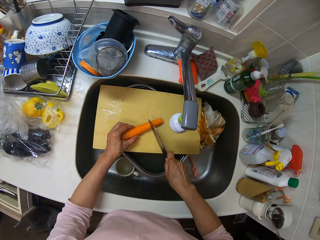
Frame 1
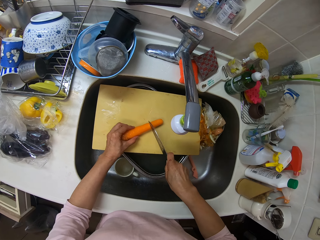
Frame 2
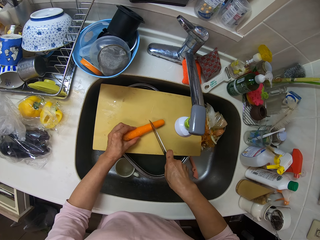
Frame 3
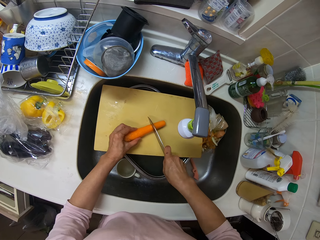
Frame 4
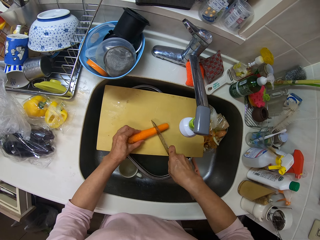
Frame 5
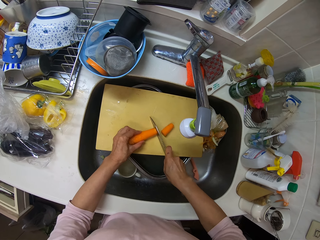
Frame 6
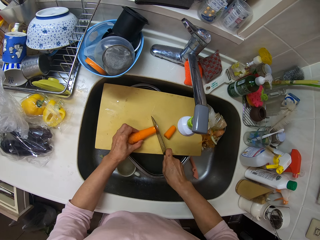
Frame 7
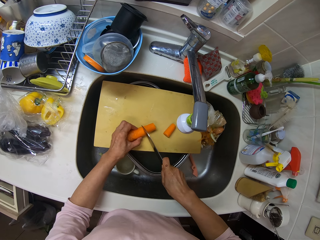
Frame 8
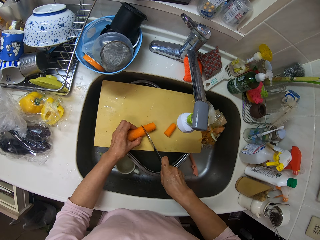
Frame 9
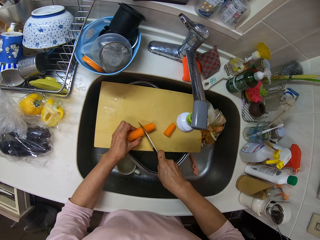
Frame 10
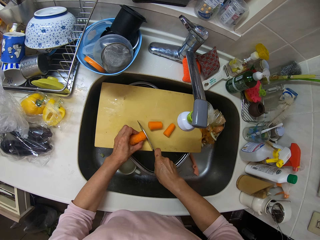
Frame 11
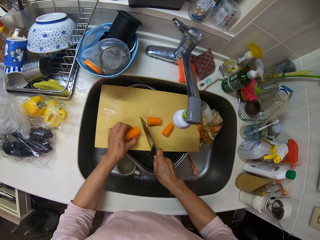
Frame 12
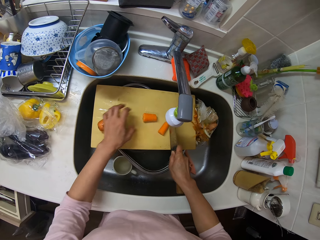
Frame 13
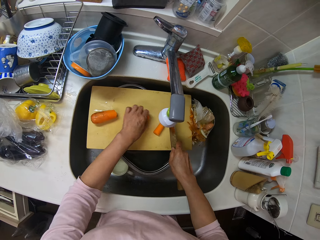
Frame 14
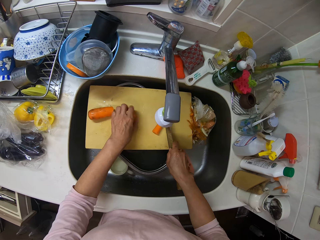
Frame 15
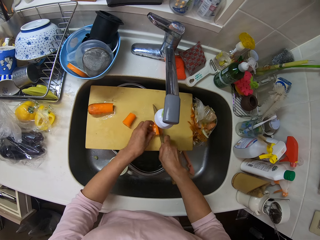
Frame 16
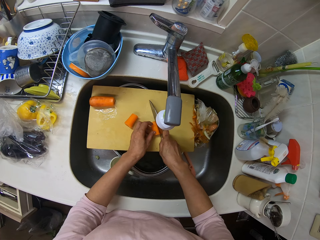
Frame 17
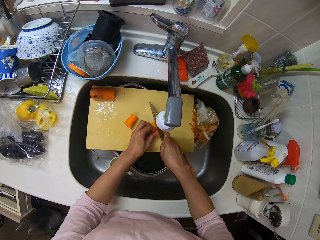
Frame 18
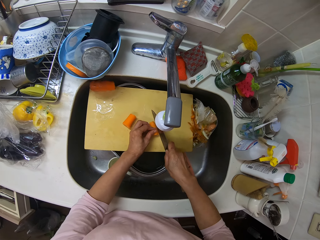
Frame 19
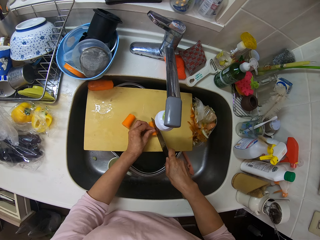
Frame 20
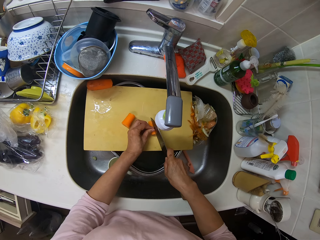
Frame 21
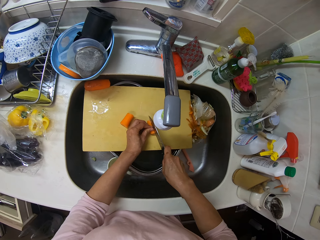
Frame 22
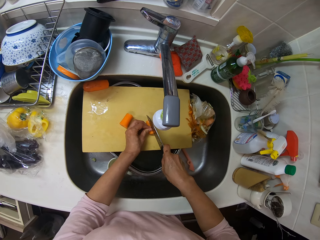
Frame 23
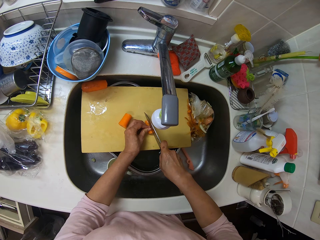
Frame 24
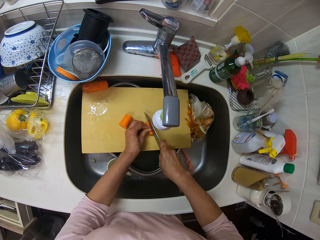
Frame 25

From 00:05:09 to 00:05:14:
The camera wearer cuts the carrot on the wooden plank with the knife in her right hand.

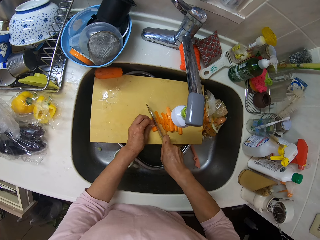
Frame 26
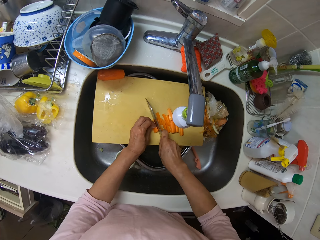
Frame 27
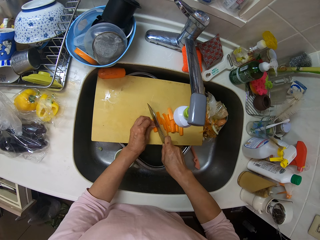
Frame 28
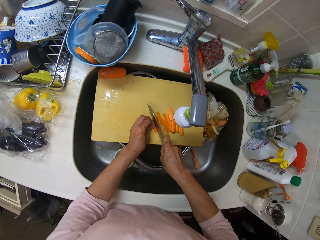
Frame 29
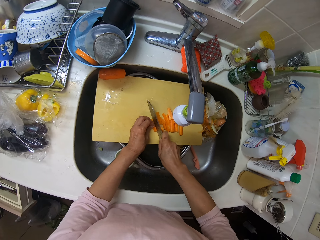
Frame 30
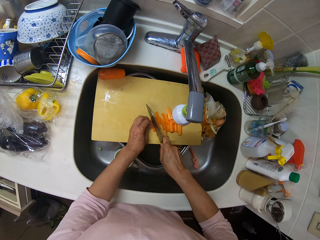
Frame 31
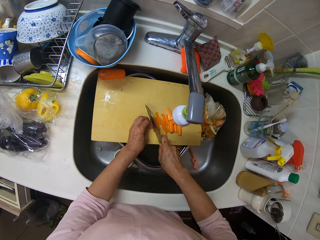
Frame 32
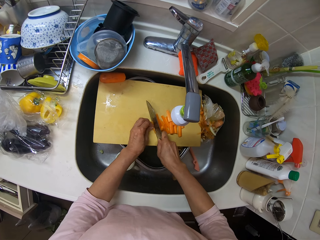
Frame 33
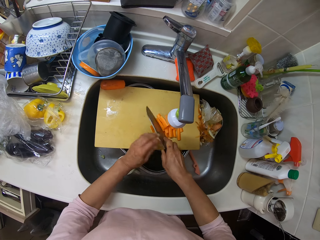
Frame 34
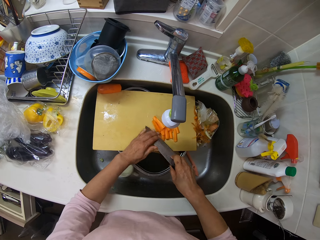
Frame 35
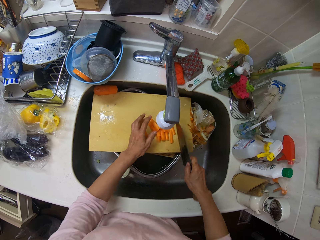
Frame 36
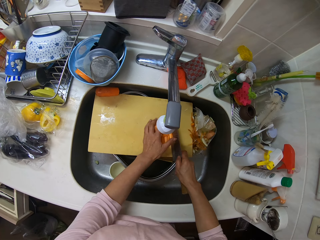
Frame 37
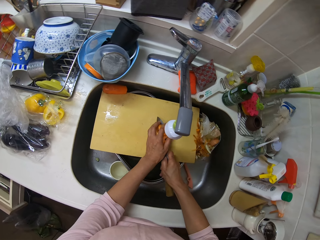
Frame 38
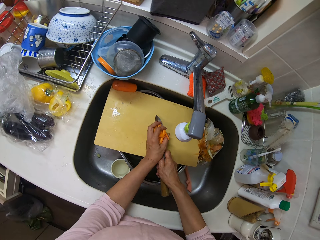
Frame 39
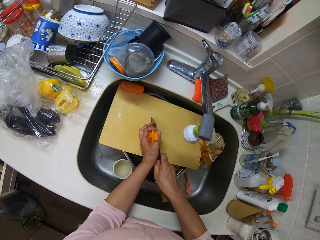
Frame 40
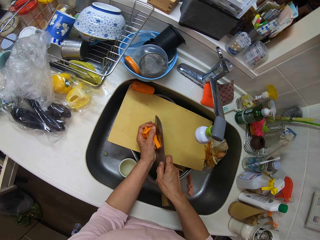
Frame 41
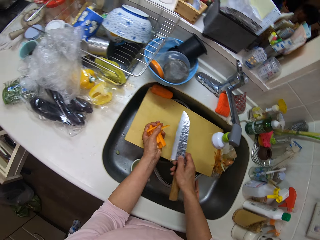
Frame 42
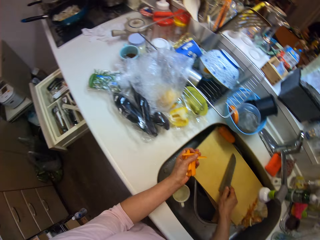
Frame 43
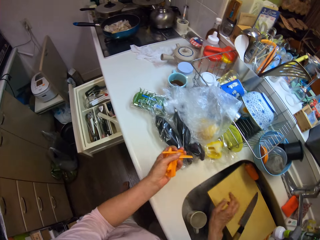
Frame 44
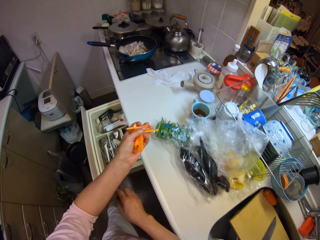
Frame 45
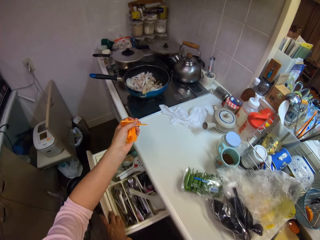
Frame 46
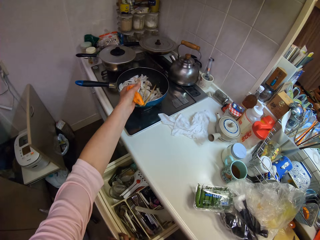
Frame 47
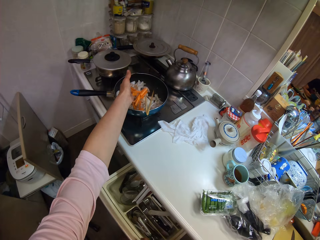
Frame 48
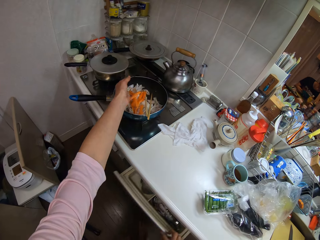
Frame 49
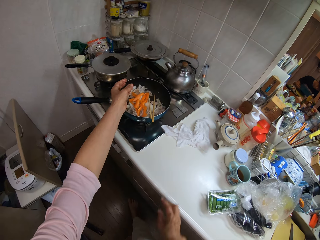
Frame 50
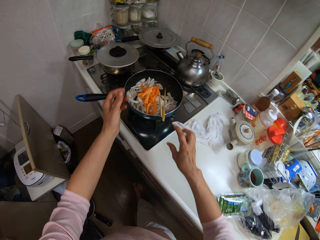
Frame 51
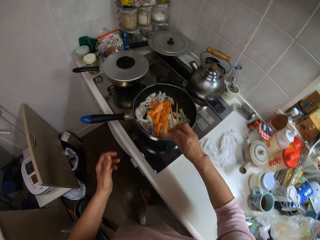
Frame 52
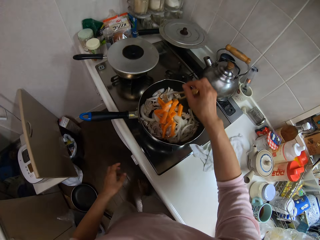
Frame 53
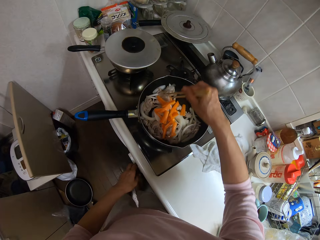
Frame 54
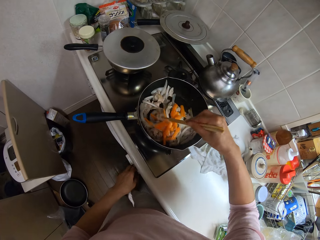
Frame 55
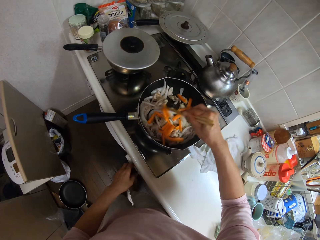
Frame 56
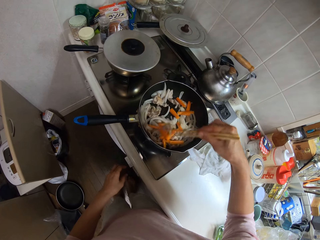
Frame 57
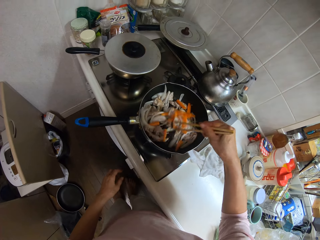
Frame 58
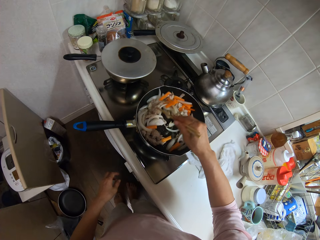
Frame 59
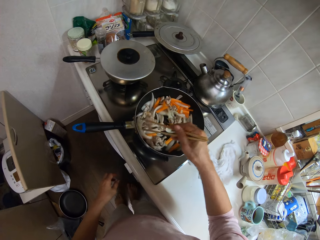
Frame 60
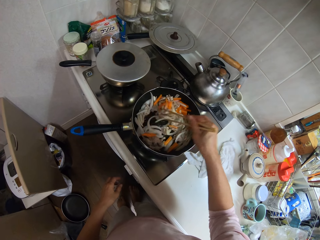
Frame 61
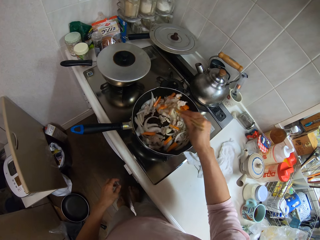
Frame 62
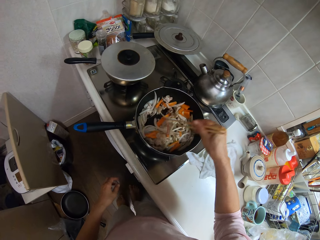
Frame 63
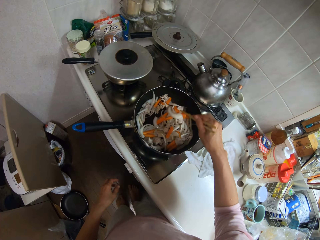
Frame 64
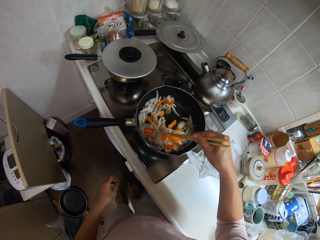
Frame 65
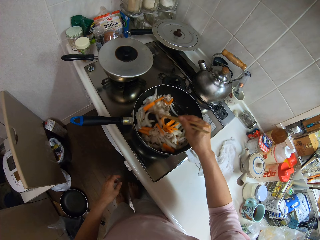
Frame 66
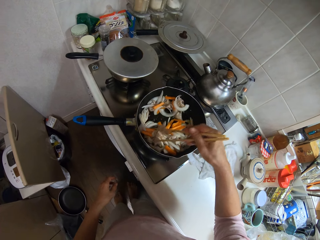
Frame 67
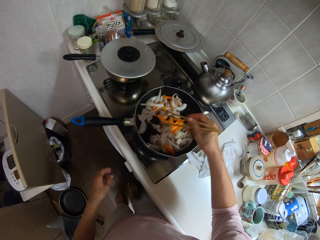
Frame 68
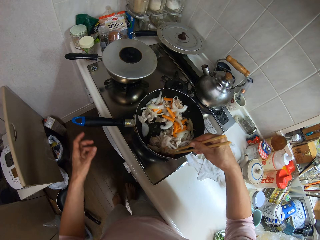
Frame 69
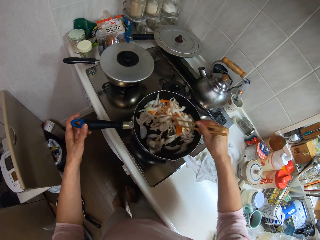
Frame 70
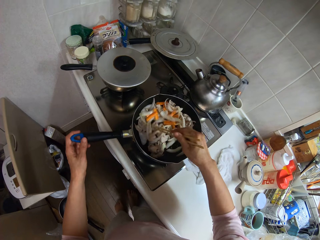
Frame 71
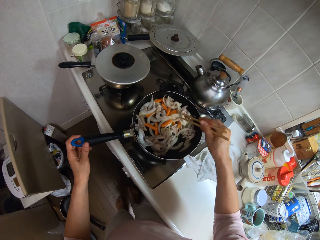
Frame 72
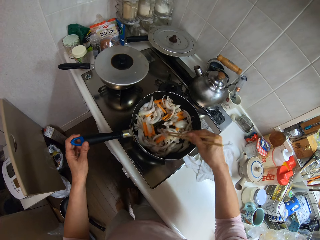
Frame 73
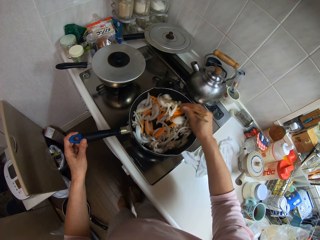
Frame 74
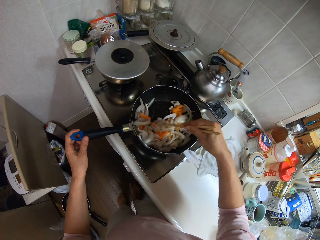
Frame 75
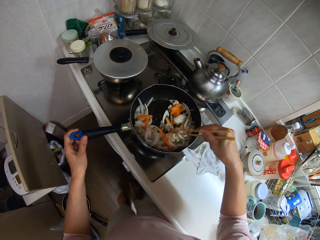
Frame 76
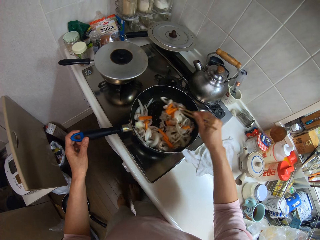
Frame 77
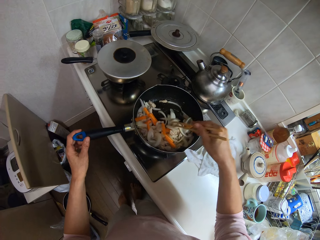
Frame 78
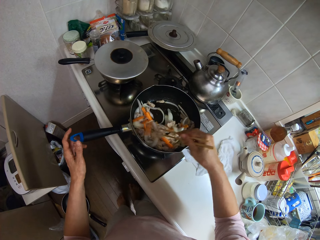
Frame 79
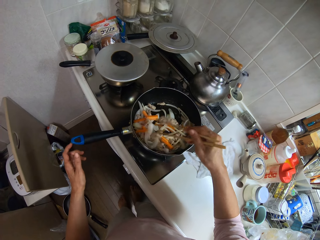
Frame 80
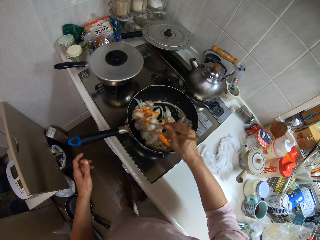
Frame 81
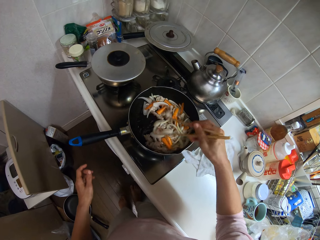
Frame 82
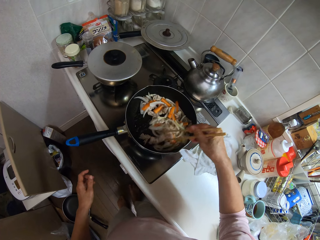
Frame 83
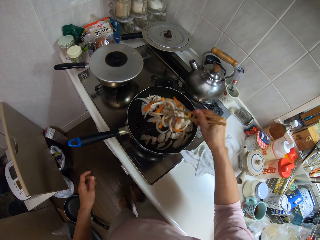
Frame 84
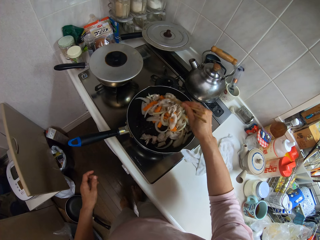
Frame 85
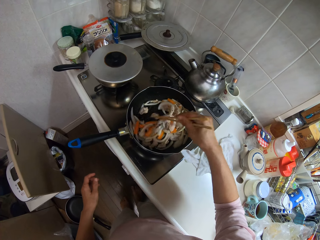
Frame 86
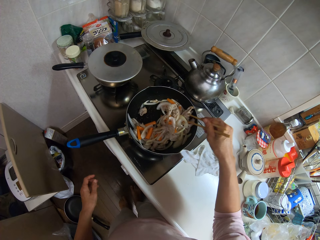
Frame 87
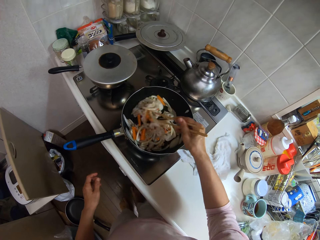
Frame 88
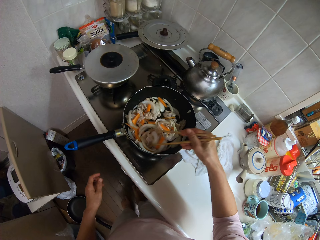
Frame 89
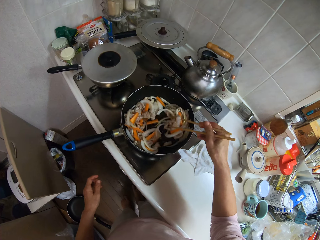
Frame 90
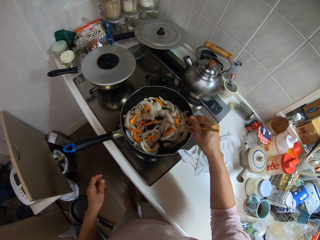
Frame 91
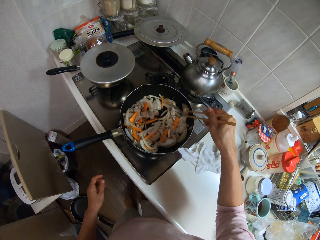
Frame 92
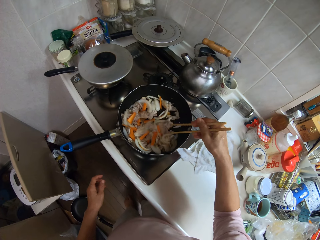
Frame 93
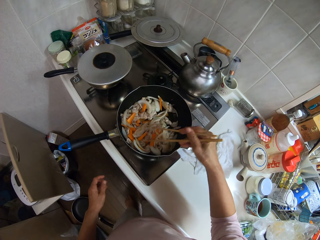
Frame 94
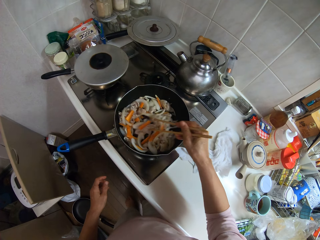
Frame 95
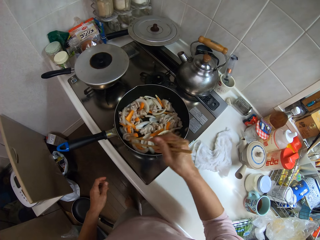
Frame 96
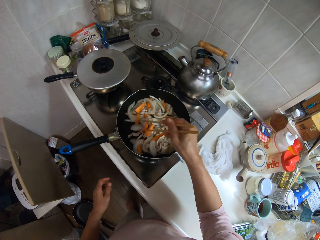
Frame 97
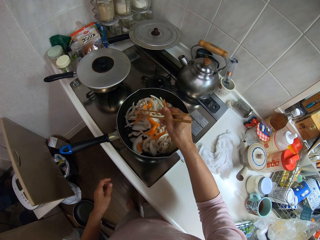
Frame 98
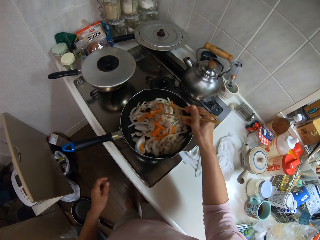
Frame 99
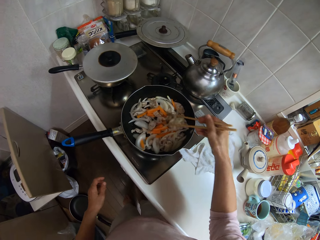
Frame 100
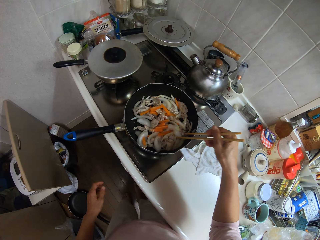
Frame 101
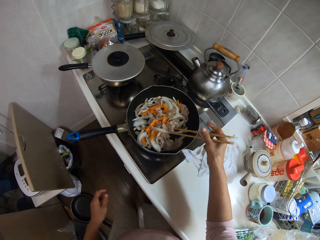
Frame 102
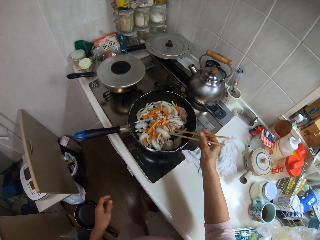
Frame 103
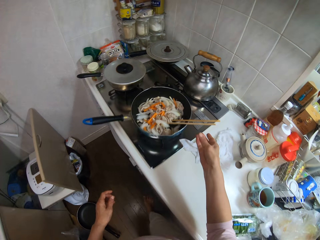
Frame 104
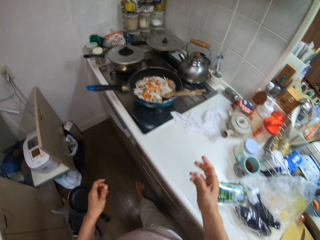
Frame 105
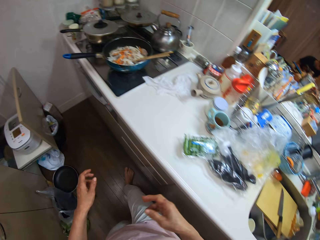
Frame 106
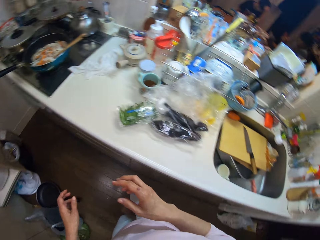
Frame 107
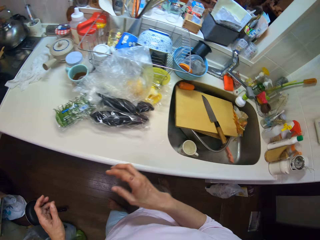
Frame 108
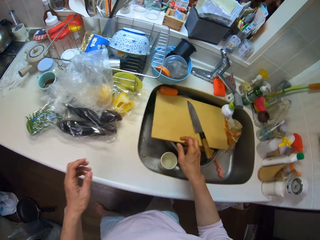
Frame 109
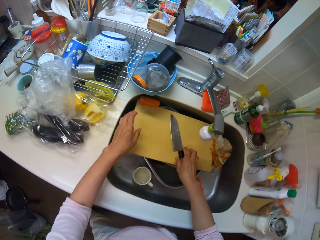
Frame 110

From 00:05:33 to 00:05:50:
The camera wearer removes extra carrot from the knife. She packs the pieces of carrots with her hands. She walks around the kitchen. She drops the pieces of carrot into a pan with her left hand. She closes the drawer with her right hand. She stirs the food in the pan with chopsticks. She holds the chopsticks. She holds the handle of the pan with her left hand. She stirs the food. She lets go of the frying pan handle. She stirs the food. She drops the chopsticks. She walks around the kitchen.
